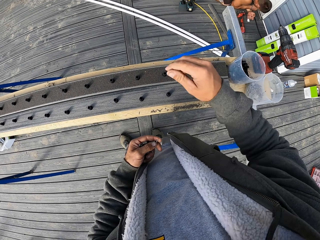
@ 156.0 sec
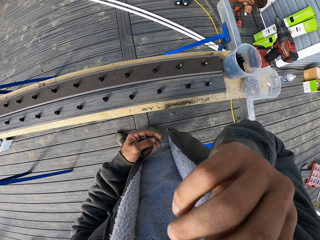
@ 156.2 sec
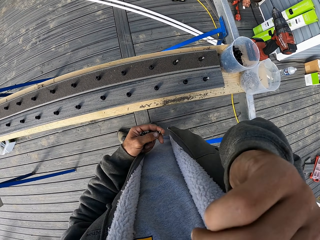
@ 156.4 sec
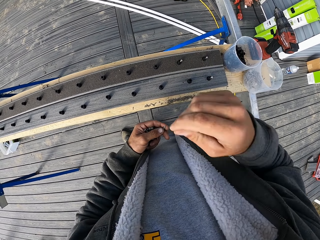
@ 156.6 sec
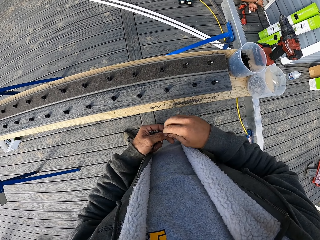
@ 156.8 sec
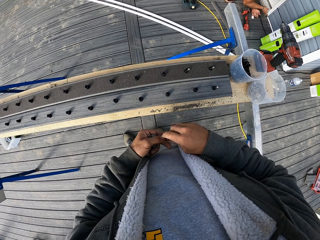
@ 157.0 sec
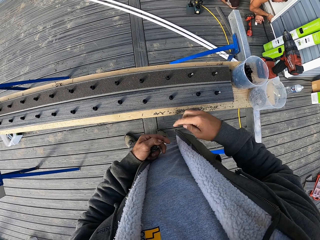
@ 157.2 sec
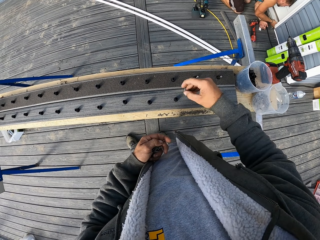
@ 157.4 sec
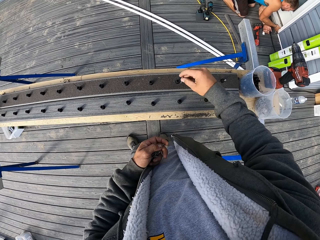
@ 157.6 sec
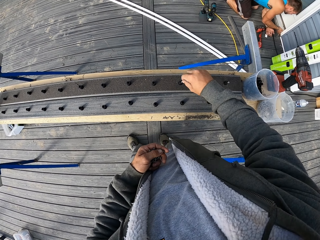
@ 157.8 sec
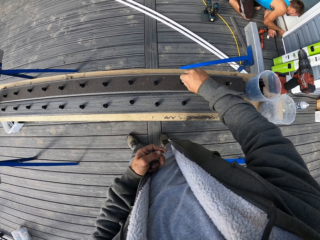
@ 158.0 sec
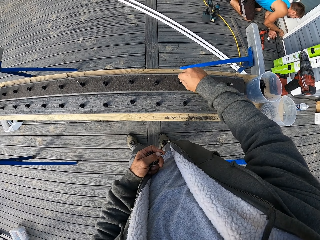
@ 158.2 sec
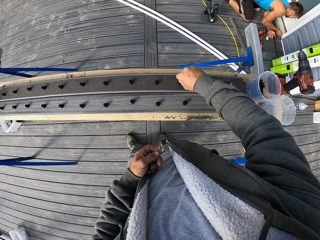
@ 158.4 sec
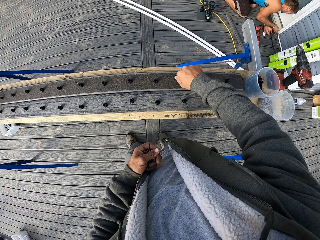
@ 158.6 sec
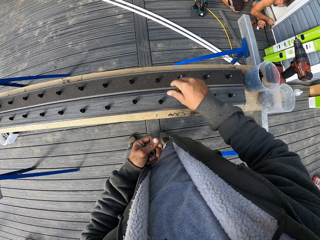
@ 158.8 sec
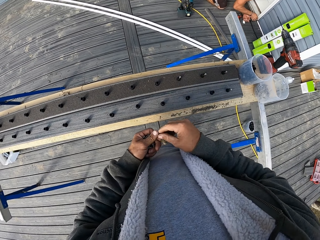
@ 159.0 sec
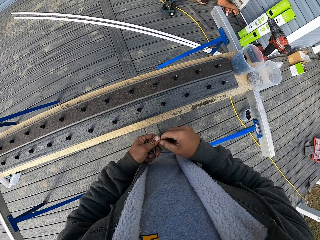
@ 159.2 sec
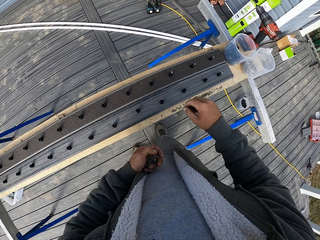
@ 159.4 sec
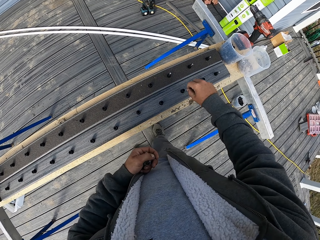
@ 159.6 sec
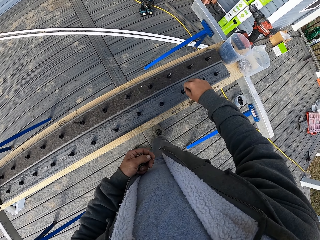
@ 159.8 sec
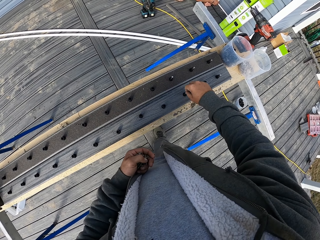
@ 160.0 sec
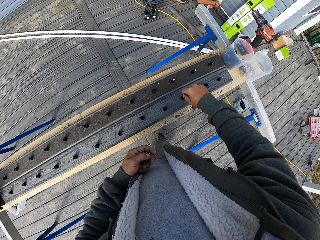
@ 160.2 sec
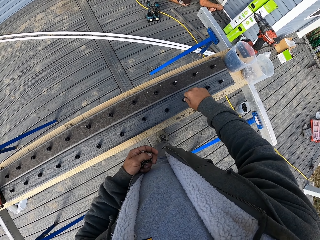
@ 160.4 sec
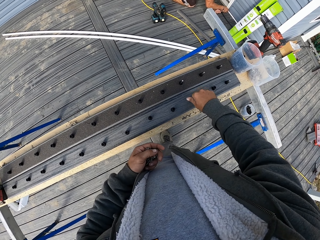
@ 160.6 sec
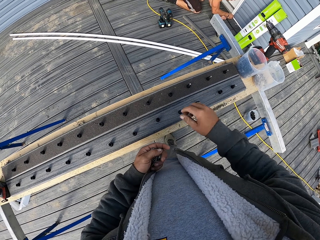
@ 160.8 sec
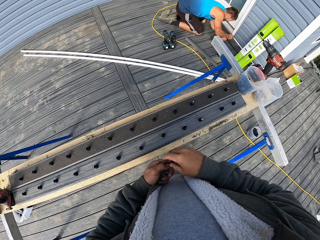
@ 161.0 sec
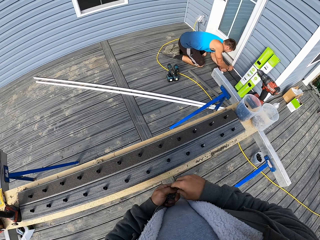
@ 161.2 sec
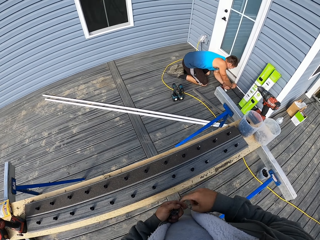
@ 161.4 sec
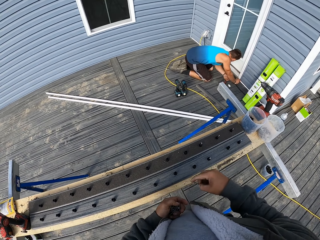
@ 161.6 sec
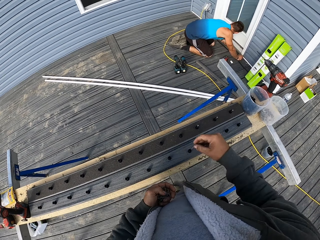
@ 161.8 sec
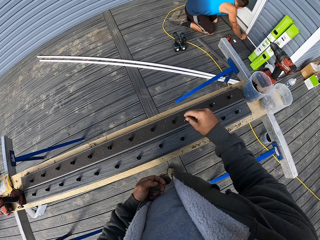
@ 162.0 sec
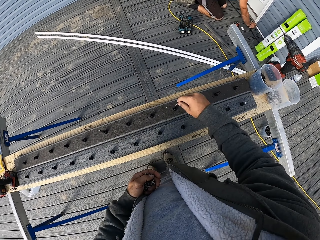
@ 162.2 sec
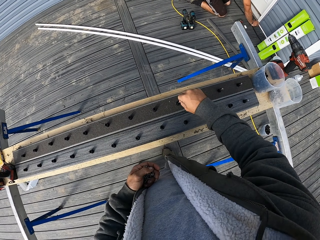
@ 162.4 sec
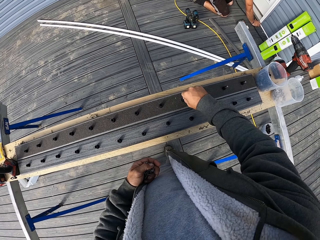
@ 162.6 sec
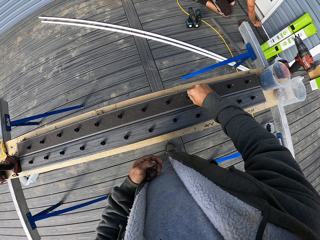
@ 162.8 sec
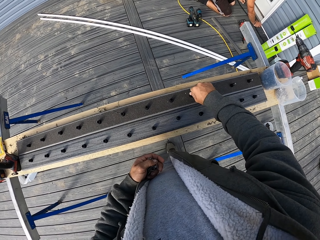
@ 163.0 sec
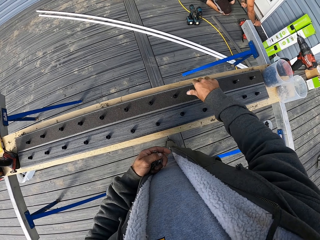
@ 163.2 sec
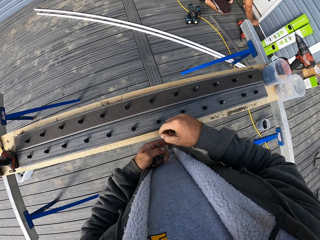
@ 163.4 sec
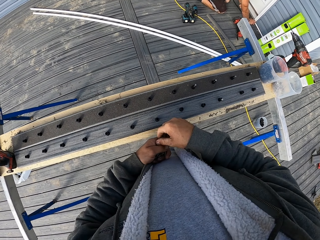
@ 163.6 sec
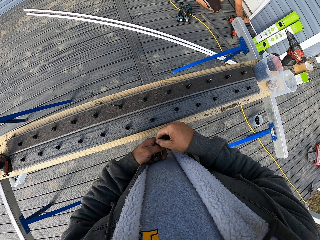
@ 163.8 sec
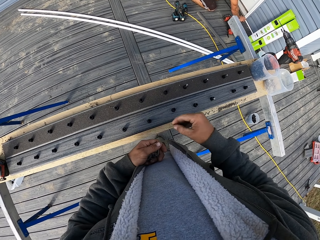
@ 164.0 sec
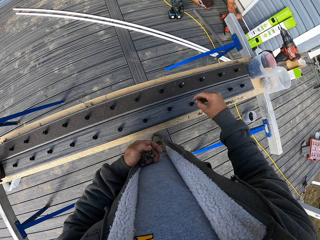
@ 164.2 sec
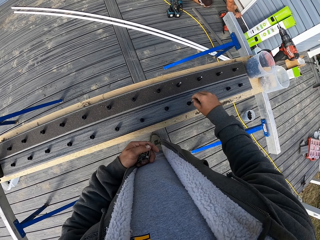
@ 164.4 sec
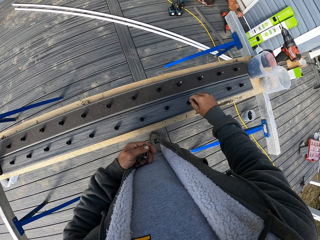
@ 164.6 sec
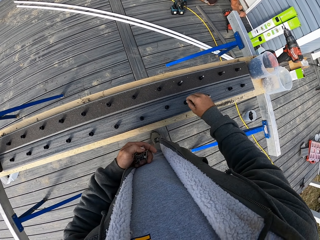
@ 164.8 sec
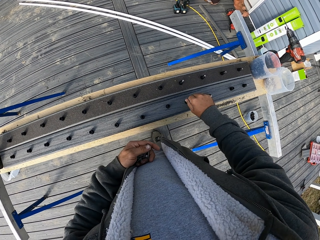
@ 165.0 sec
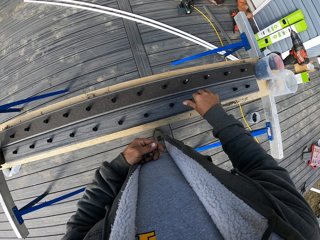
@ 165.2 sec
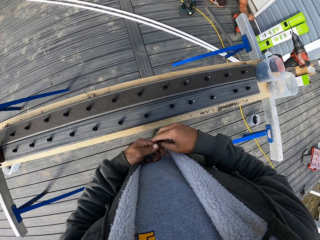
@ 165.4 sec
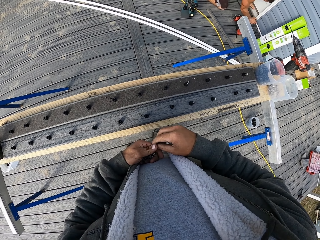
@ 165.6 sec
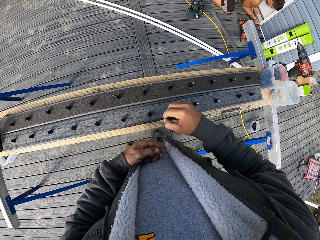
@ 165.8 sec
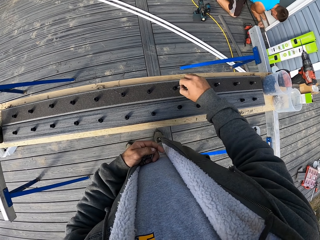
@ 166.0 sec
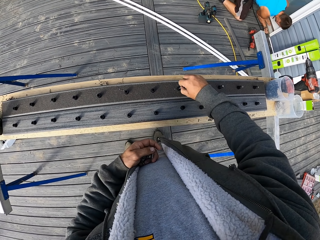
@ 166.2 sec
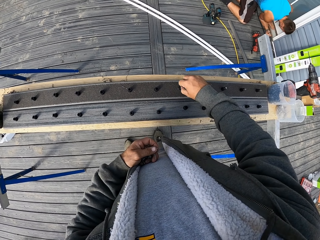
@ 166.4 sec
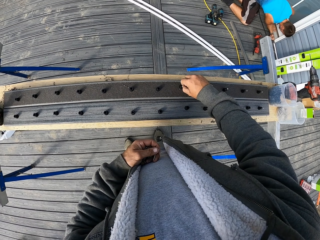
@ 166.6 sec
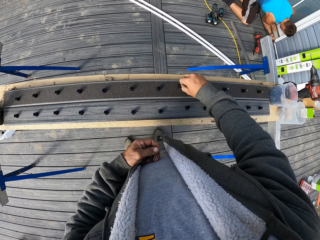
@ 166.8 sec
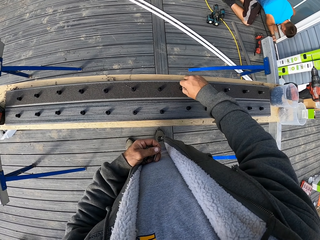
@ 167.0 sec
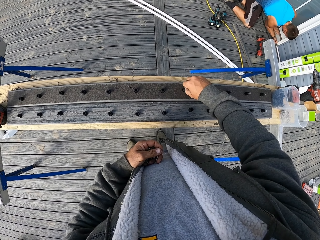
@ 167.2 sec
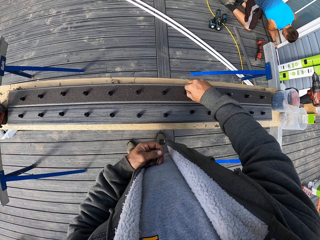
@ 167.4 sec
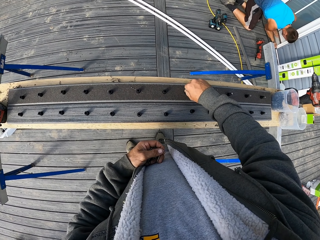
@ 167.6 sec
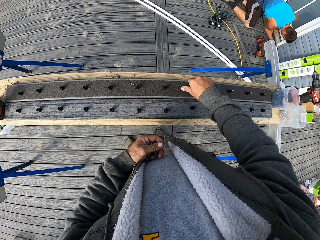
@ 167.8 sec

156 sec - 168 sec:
The camera wearer scratches something. They place metal nails in the dowels. A man fixes something. The camera wearer places metal nails in the dowels. The man fixes something. The camera wearer places metal nails in the dowels.

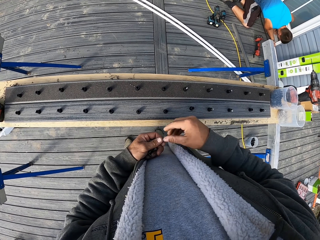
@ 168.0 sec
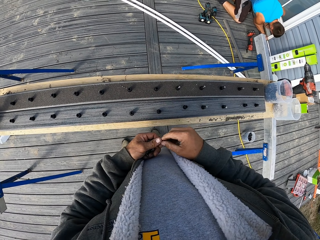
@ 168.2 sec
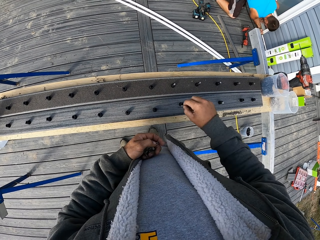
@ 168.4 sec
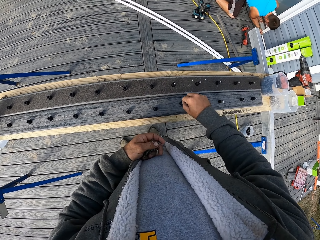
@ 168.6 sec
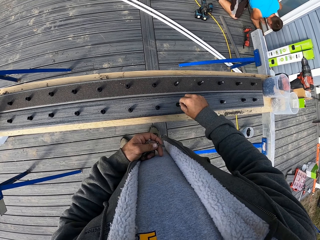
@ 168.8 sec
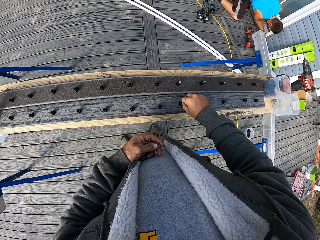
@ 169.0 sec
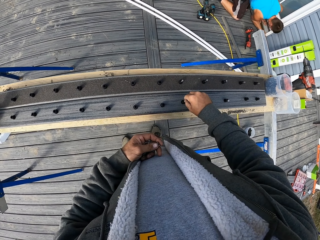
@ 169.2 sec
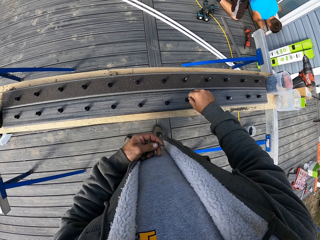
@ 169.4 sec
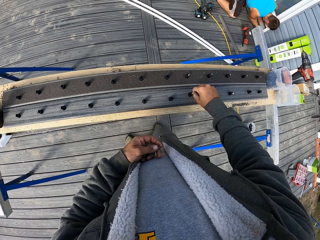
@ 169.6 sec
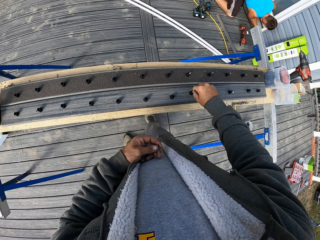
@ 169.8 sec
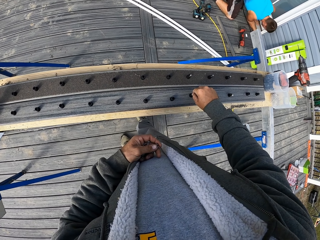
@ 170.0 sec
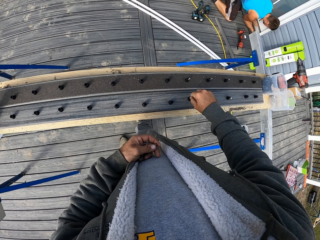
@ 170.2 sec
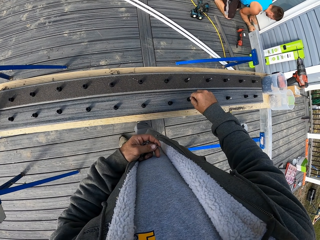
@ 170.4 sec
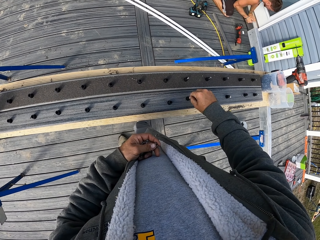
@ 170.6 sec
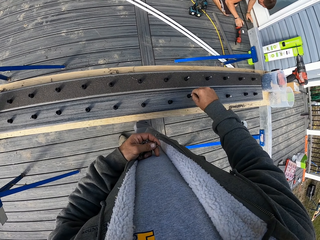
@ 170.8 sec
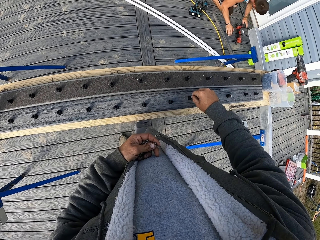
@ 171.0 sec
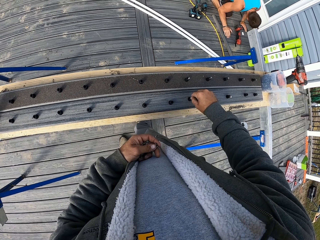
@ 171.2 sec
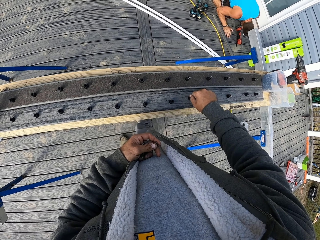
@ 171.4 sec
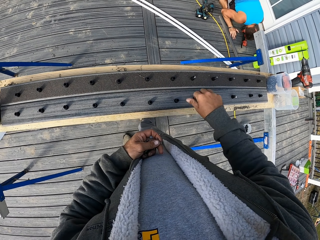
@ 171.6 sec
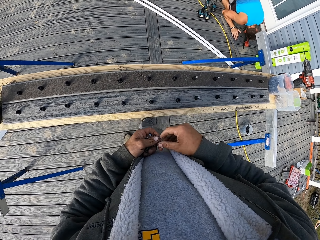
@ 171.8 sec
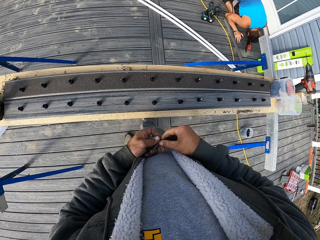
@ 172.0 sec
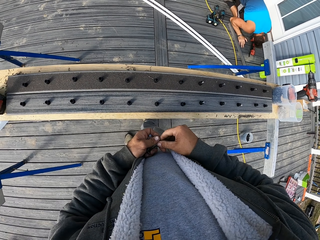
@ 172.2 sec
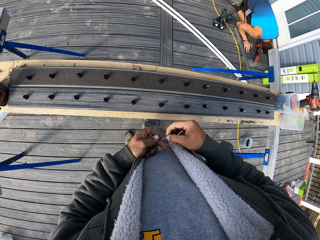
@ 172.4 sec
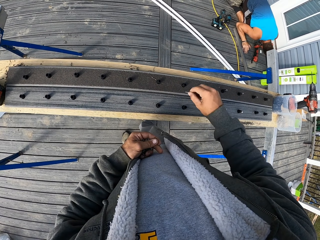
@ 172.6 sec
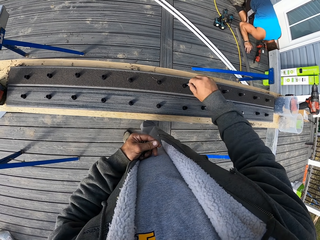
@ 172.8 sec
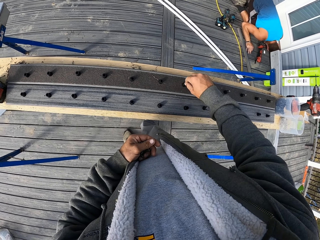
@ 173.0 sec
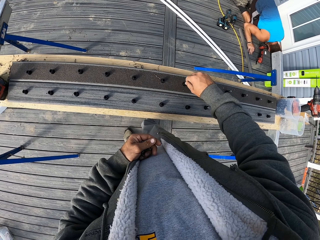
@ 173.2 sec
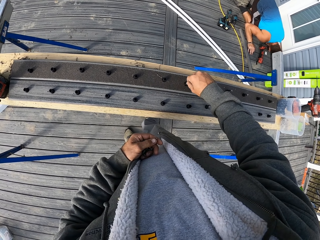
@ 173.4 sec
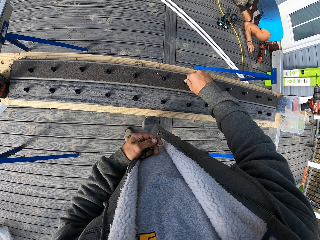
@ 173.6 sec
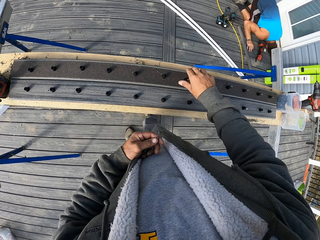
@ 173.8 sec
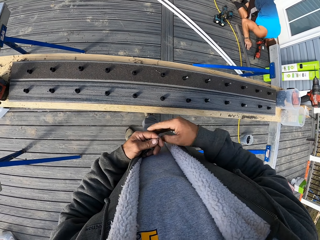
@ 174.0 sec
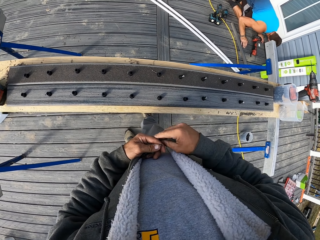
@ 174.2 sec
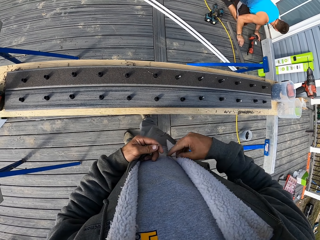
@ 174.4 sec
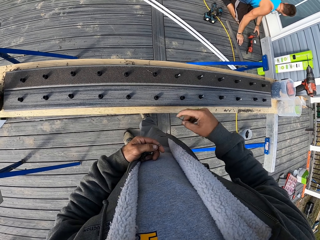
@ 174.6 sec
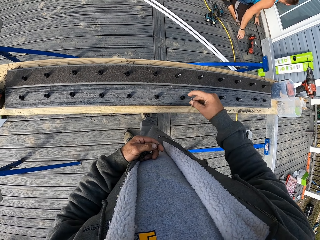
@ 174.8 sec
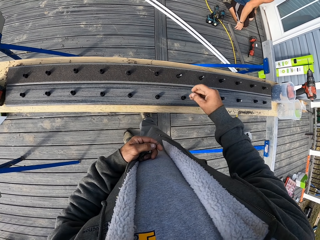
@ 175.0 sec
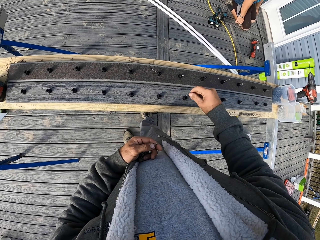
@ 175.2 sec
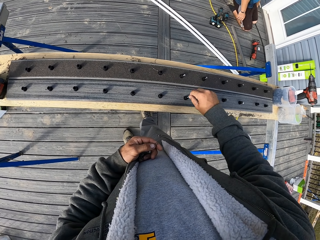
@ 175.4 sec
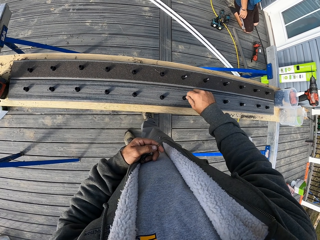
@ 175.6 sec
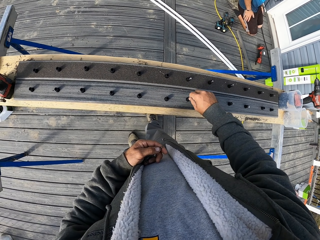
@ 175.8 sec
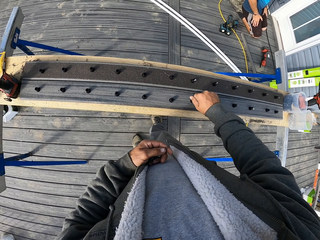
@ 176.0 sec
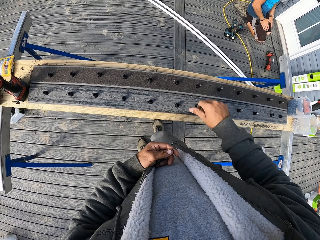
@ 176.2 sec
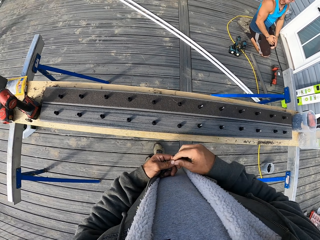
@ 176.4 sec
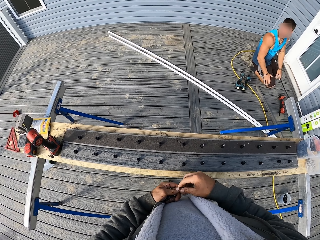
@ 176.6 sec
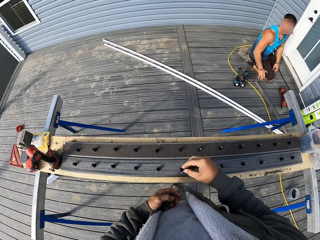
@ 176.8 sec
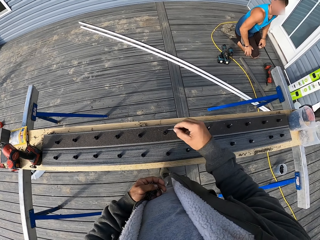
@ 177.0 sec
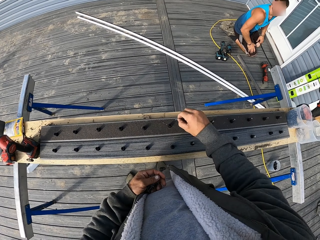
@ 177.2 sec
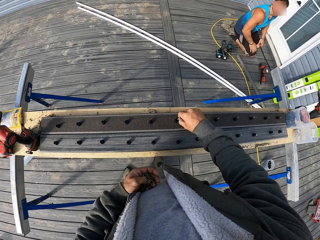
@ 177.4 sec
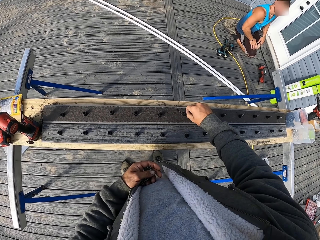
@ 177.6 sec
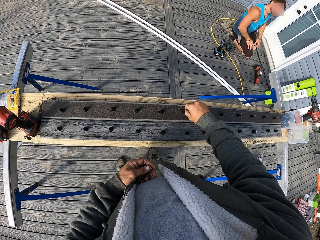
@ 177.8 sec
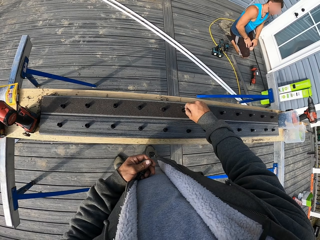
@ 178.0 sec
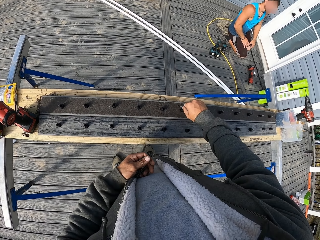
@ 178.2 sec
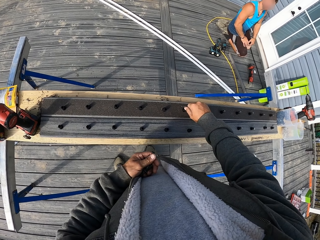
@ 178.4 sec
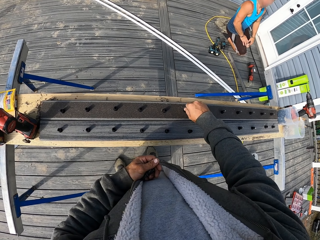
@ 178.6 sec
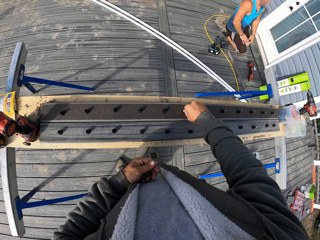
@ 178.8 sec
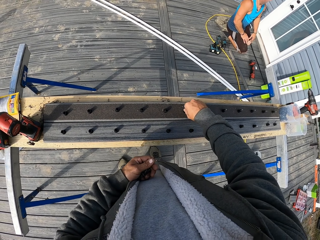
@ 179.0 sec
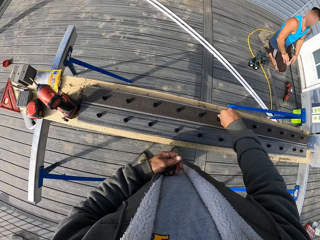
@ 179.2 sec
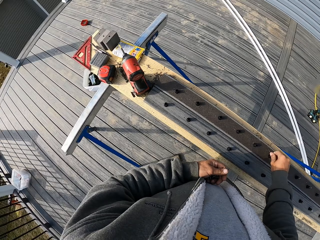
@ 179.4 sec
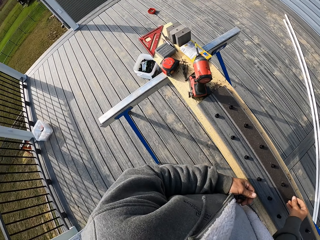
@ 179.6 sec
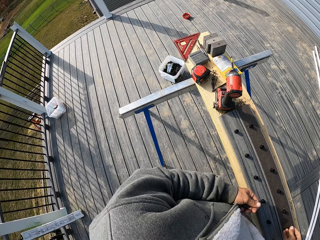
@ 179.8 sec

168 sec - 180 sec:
A man checks something. The camera wearer places metal nails in the dowels. The man looks around the balcony. The camera wearer places the metal nails in the dowels.
